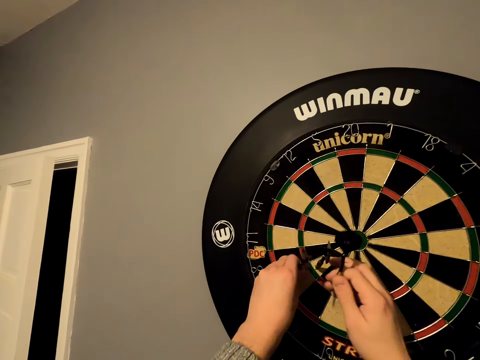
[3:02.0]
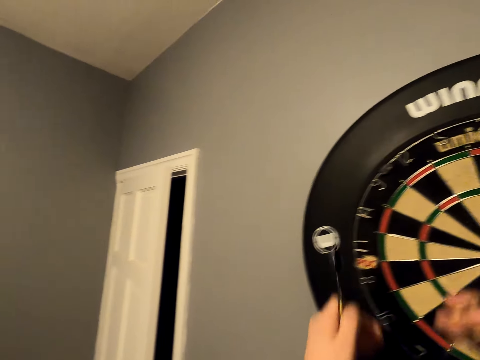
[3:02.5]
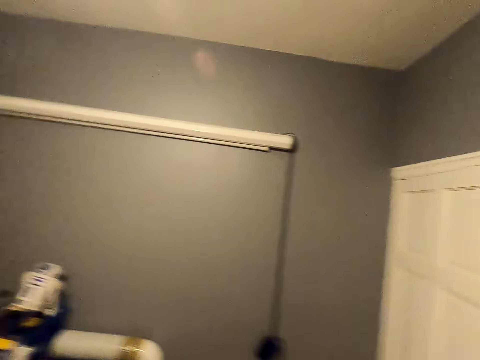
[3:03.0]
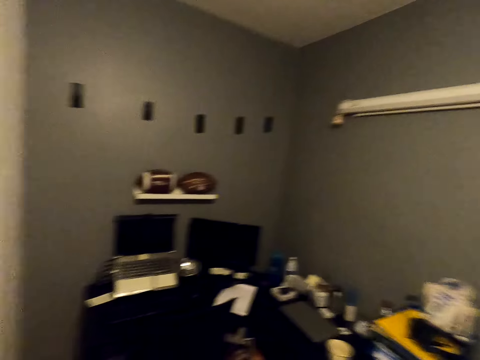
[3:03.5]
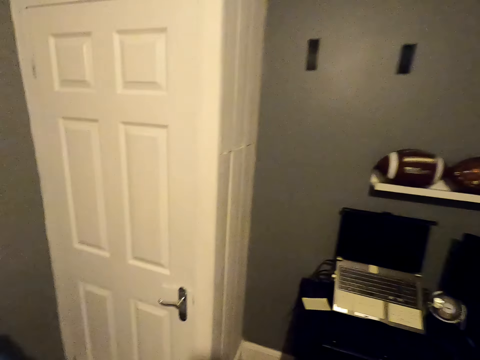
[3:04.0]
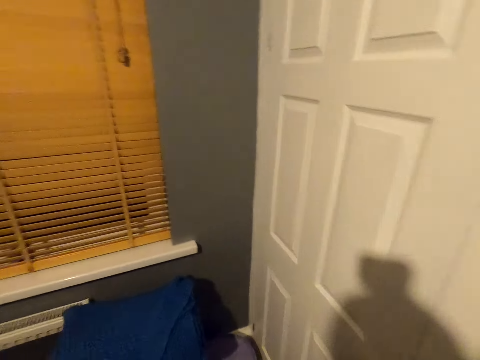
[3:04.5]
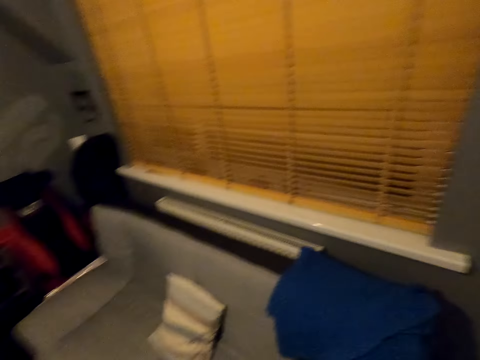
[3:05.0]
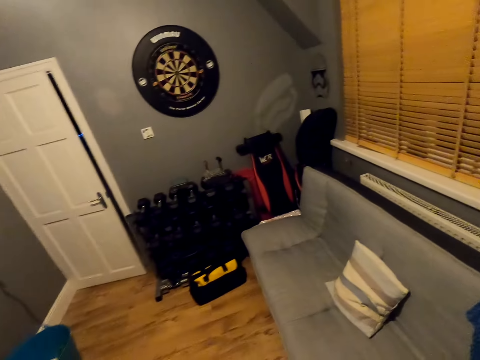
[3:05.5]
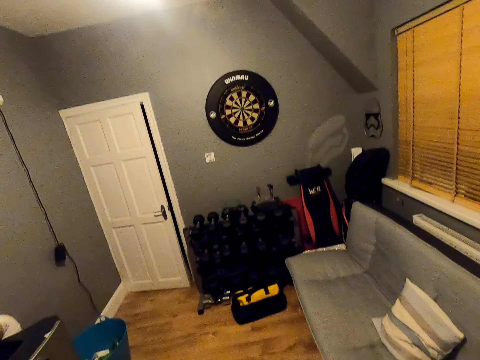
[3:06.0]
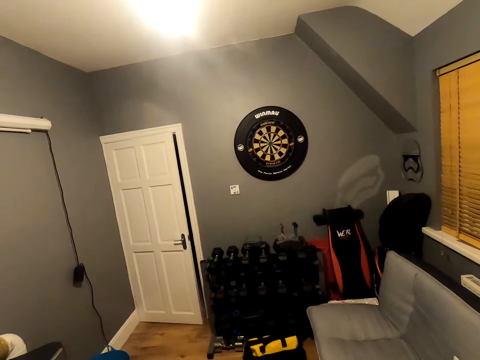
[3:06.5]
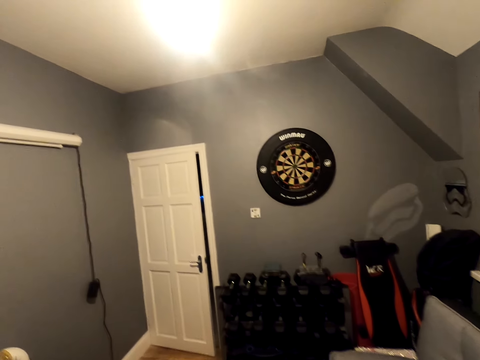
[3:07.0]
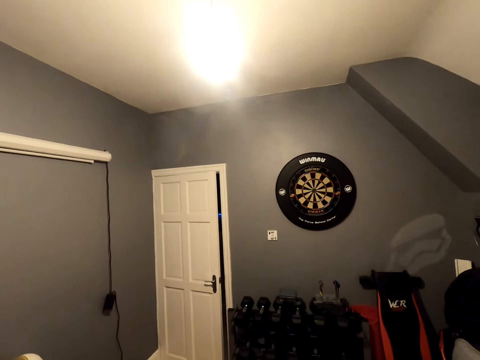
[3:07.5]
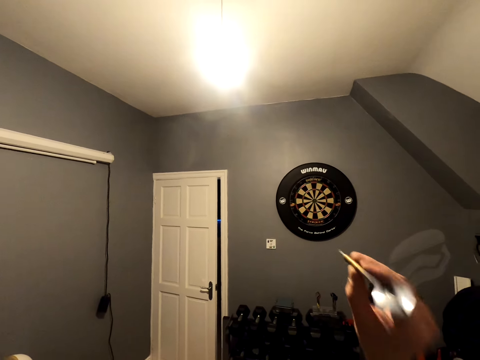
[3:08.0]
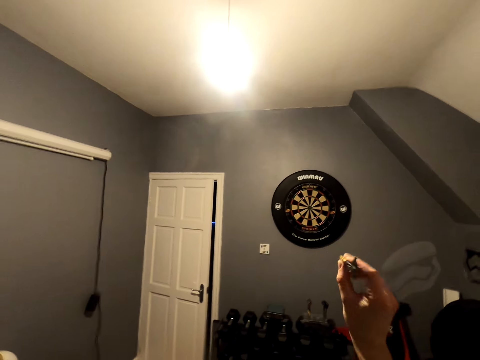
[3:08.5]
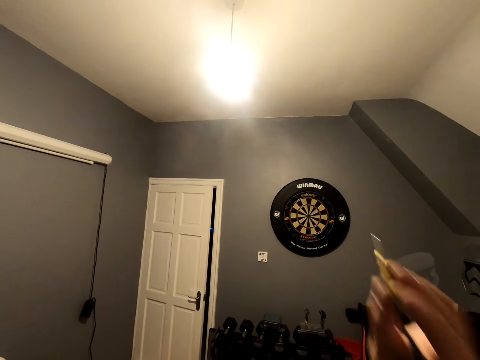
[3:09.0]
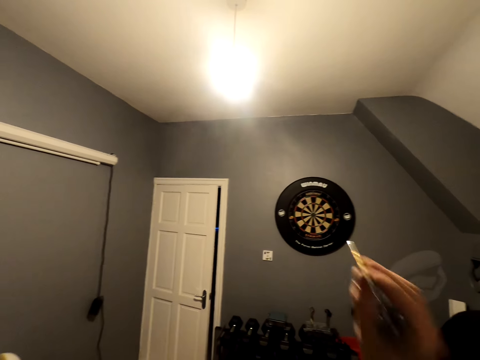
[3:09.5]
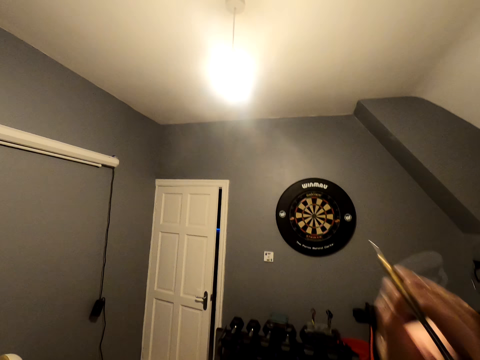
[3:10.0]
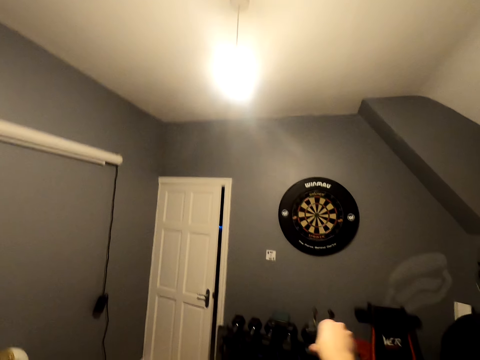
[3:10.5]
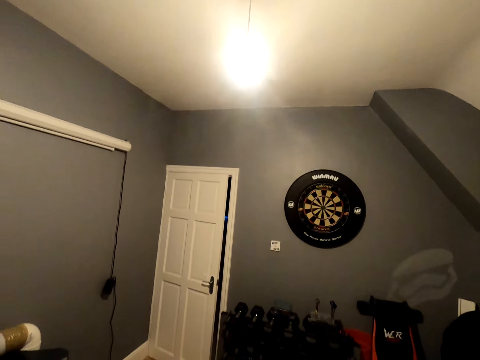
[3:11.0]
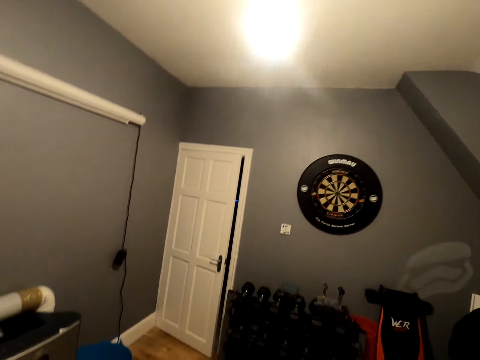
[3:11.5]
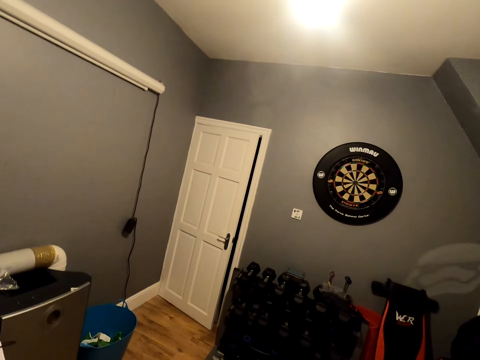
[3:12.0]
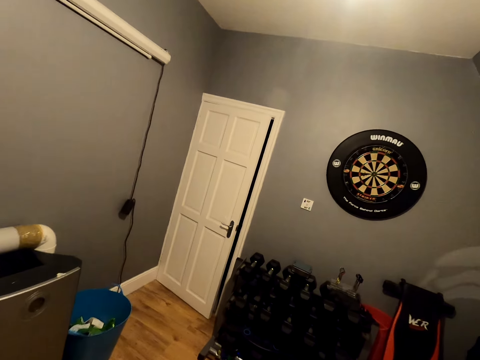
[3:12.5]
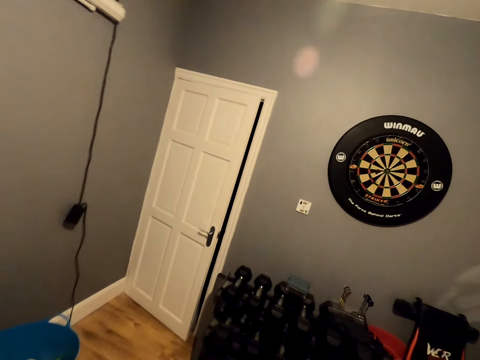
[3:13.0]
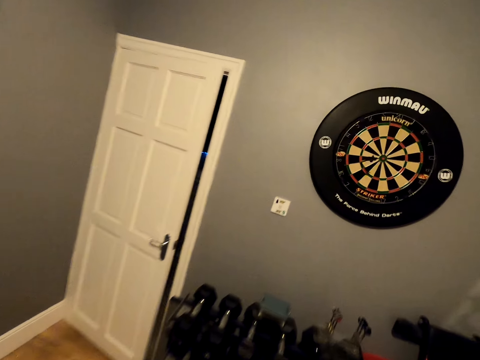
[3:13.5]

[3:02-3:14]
The camera wearer removes arrows from a dart board. They walk around a room. They look around the room. They throw an arrow on the dart board. They walk around the room.

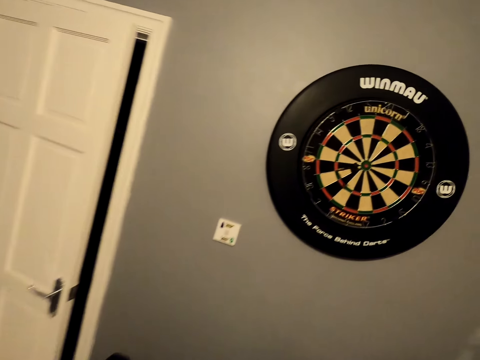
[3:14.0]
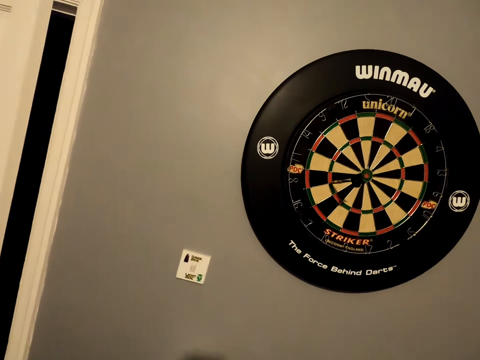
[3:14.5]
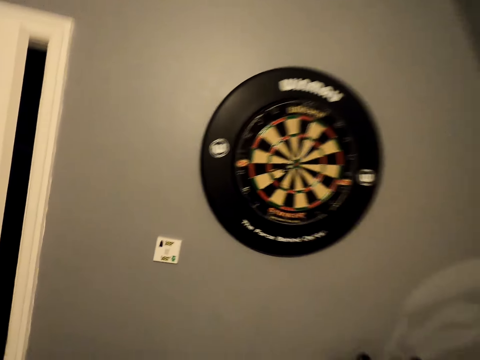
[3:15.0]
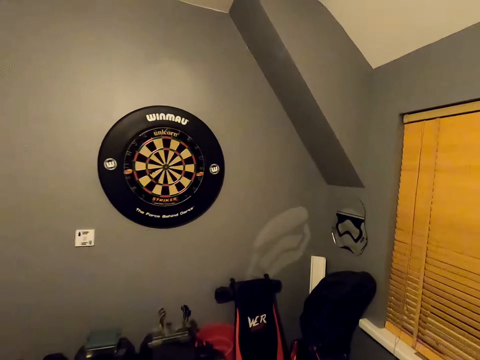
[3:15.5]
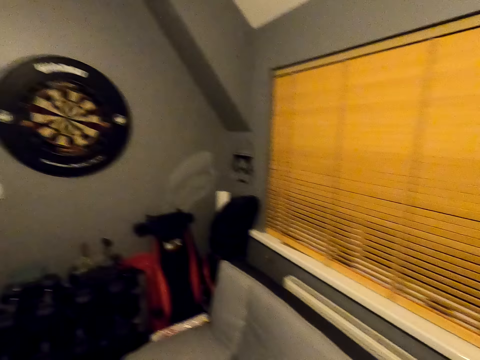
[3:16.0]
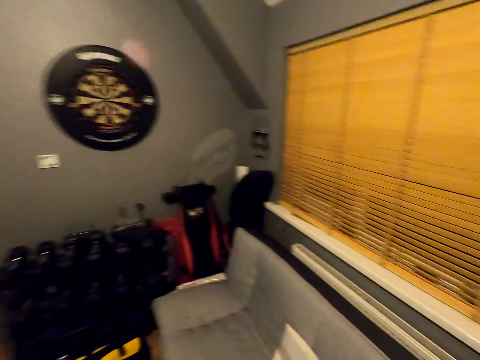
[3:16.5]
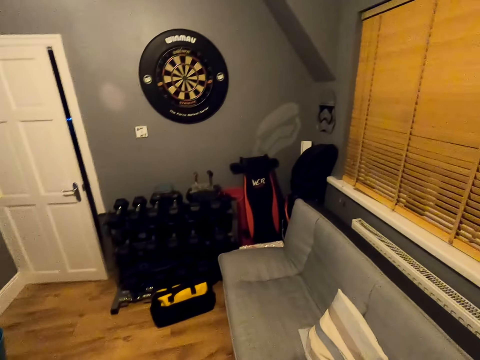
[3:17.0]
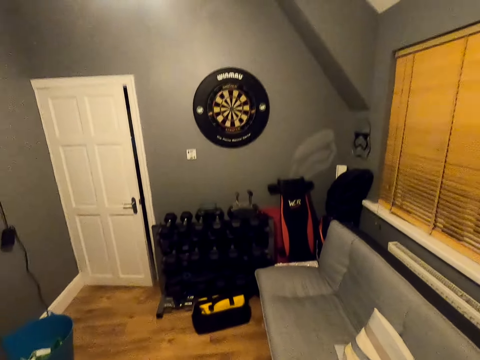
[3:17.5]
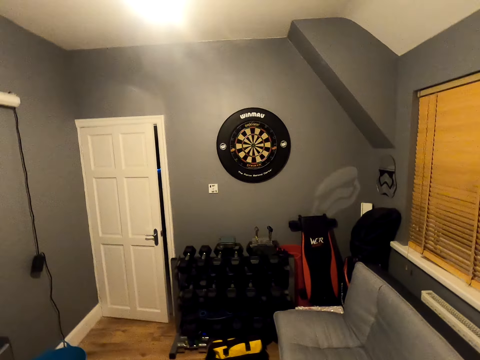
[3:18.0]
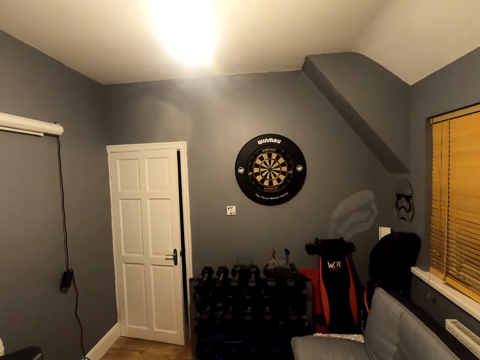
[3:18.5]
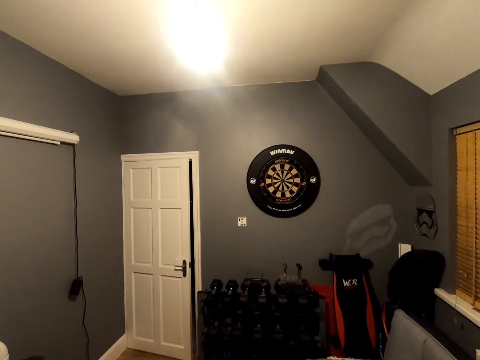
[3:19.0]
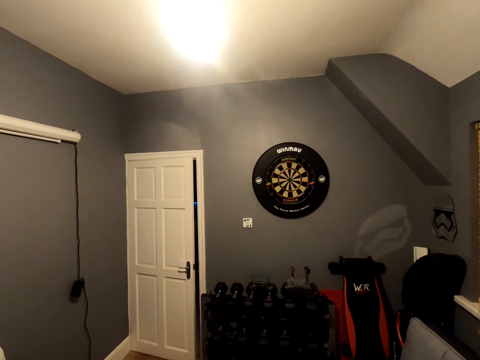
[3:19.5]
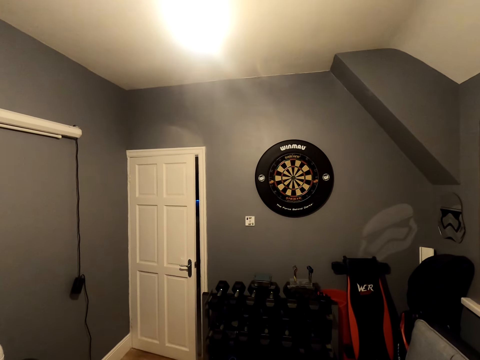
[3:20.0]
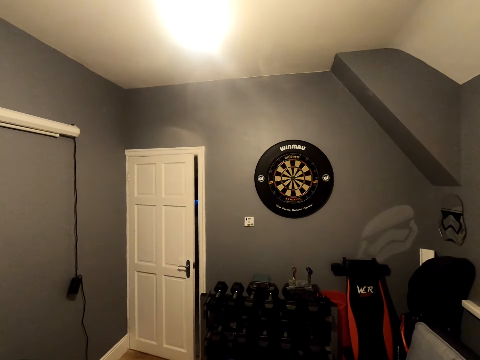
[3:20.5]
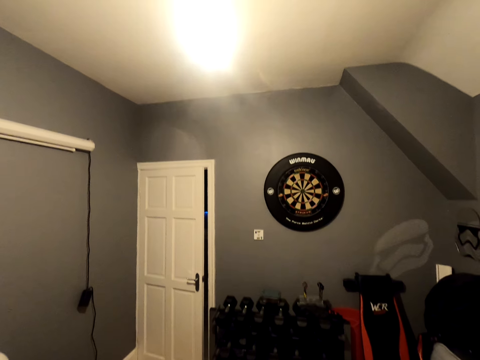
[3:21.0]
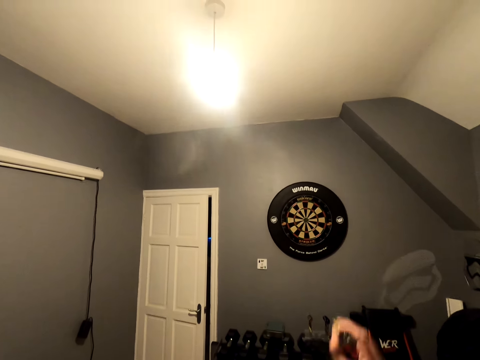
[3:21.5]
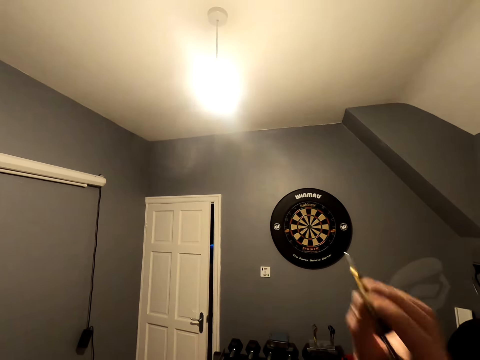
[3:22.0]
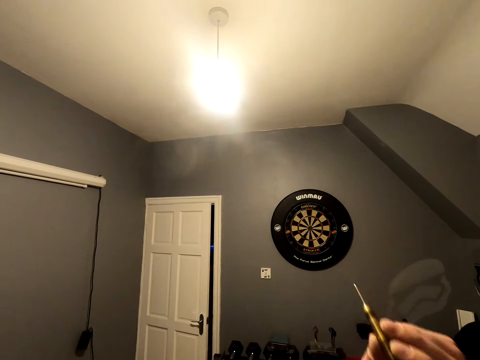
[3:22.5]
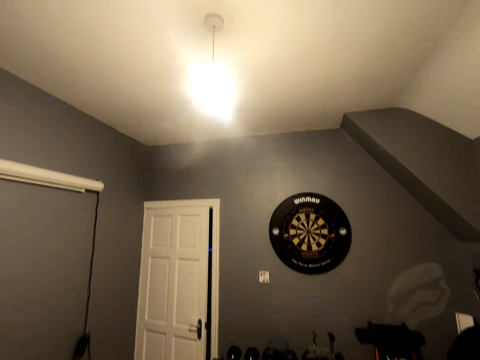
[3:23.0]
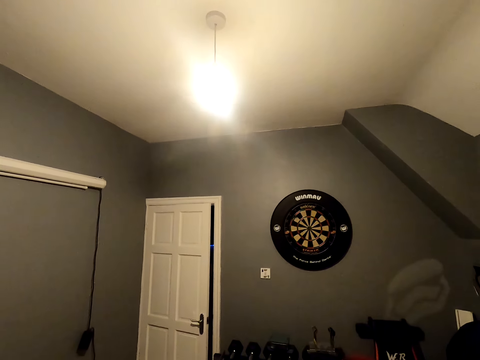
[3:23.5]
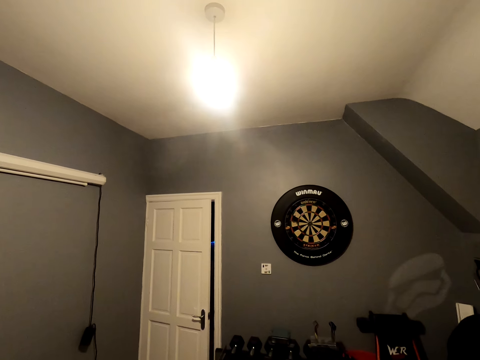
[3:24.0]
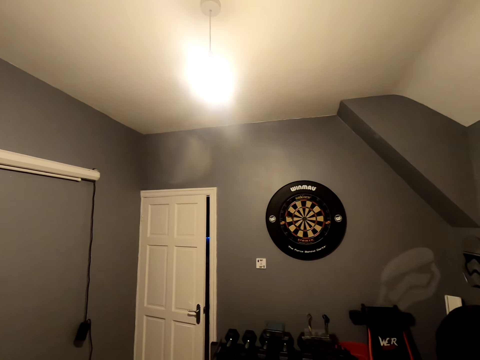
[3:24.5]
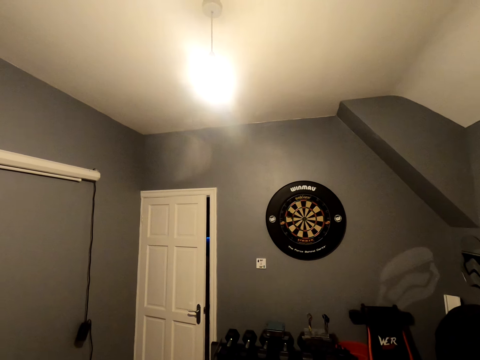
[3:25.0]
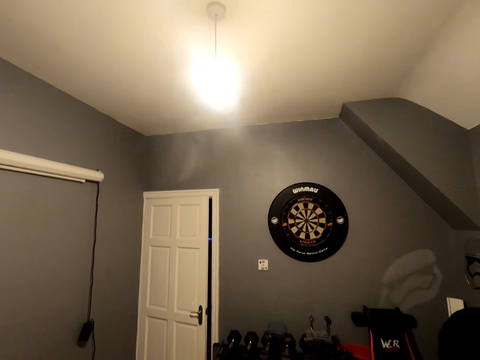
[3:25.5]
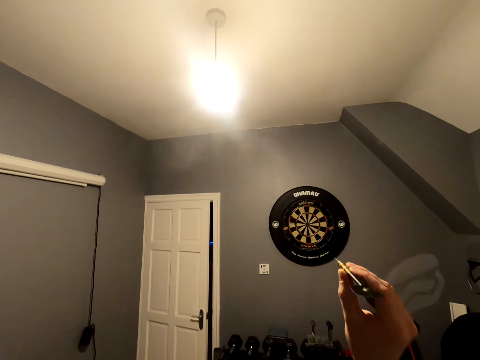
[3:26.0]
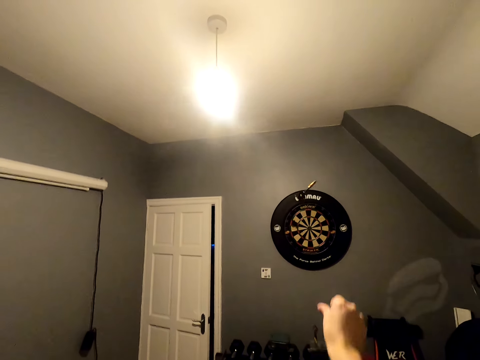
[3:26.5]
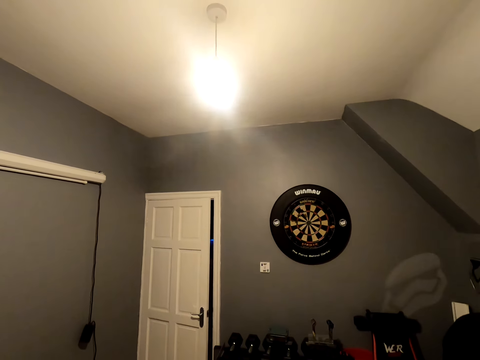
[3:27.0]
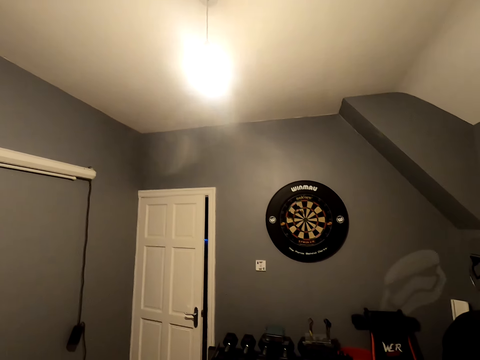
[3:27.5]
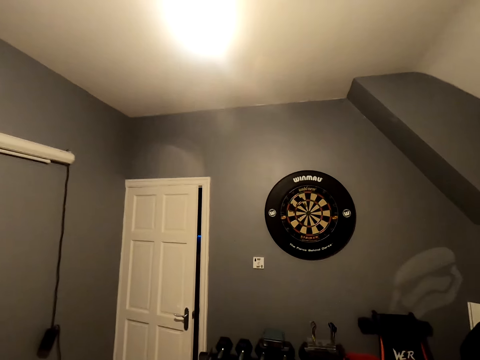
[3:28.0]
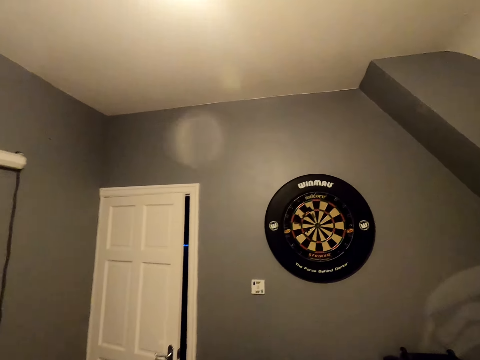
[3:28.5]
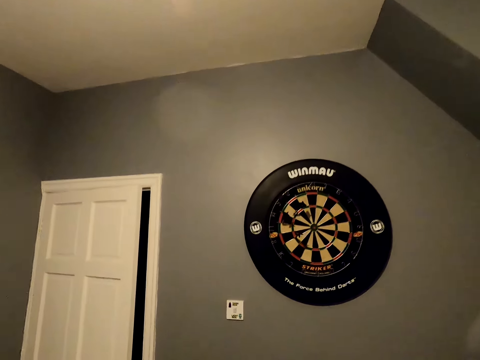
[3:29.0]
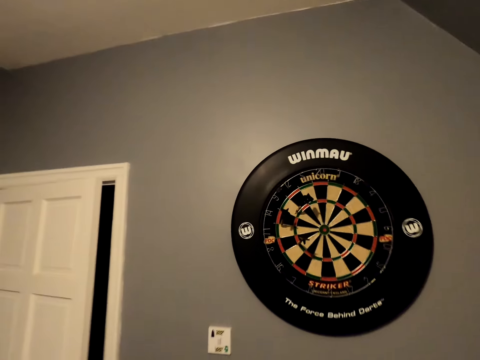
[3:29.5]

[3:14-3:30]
The camera wearer picks up an arrow from the floor. They walk around a room. They look around the room. They throw an arrow on a dart board. They look around the room. They throw an arrow on the dart board. They look around the room. They throw an arrow on the dart board. They walk around the room.
